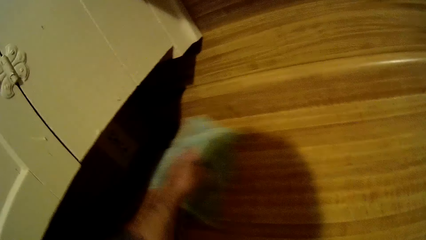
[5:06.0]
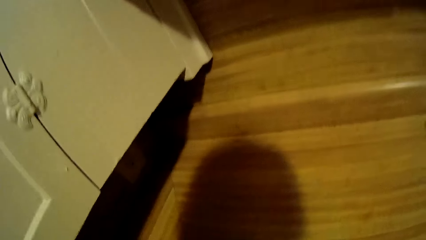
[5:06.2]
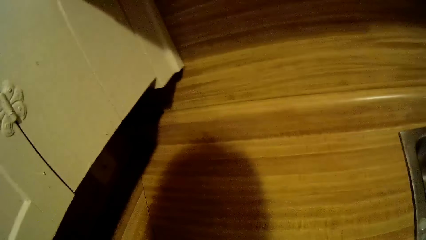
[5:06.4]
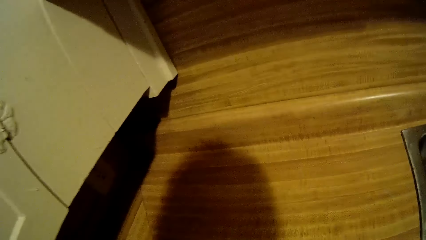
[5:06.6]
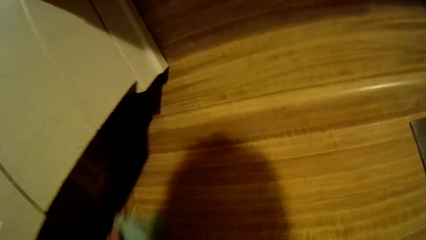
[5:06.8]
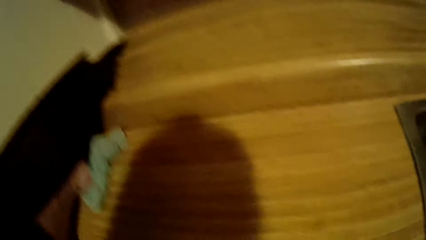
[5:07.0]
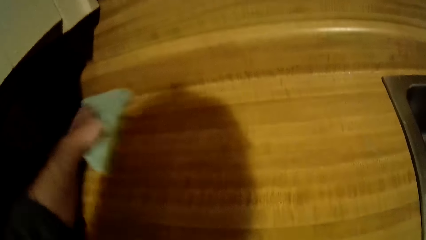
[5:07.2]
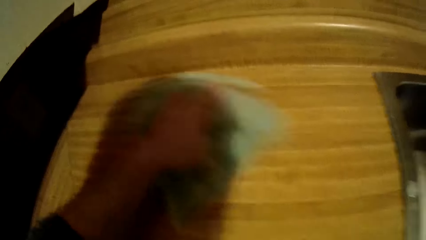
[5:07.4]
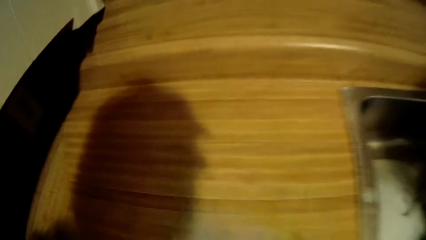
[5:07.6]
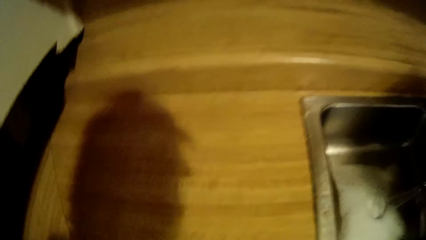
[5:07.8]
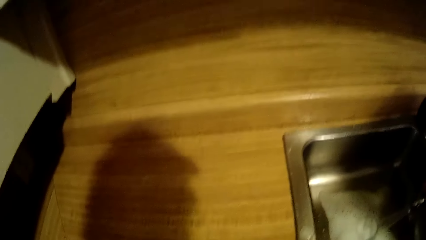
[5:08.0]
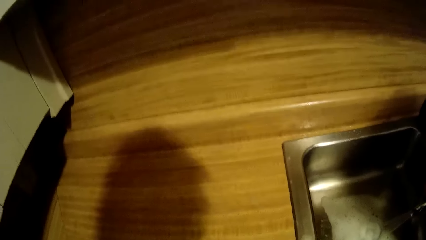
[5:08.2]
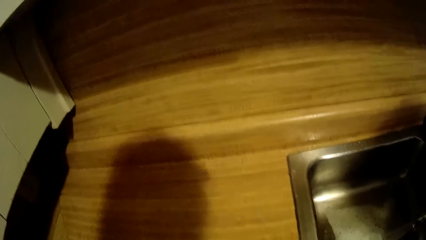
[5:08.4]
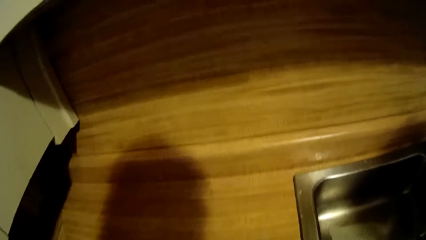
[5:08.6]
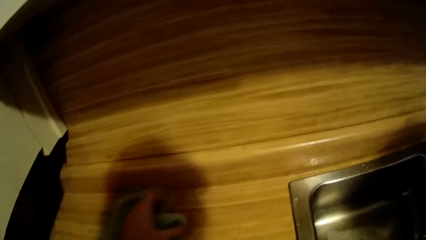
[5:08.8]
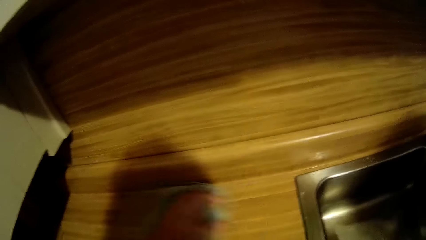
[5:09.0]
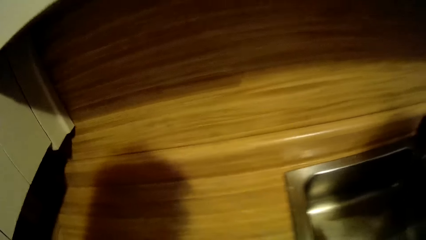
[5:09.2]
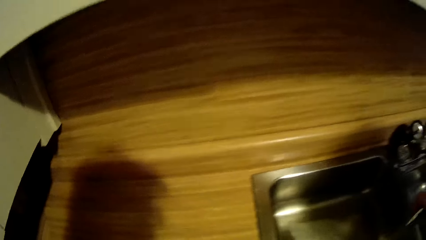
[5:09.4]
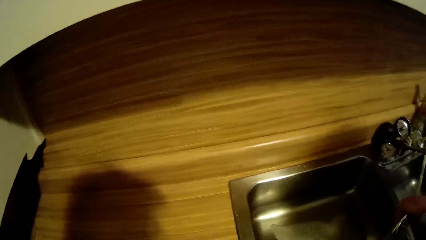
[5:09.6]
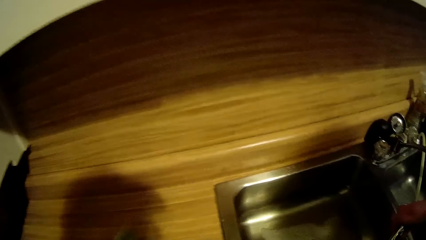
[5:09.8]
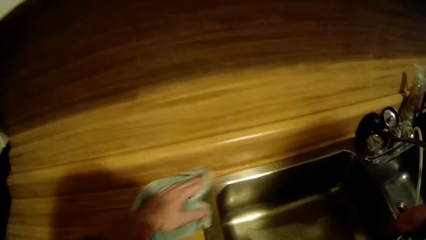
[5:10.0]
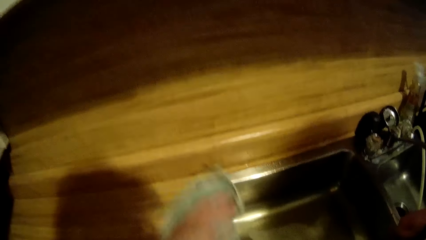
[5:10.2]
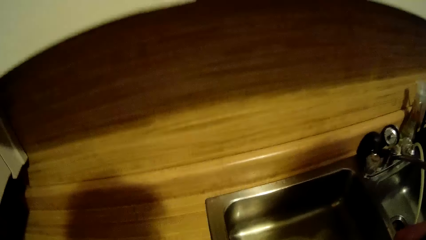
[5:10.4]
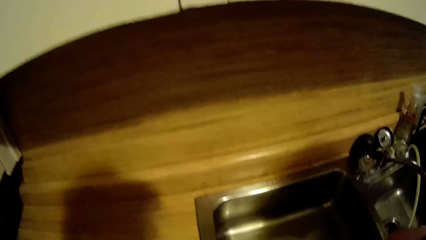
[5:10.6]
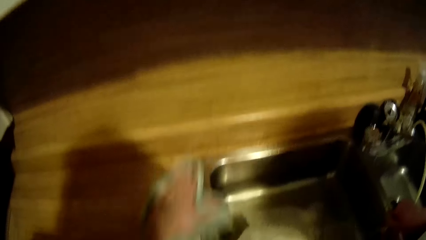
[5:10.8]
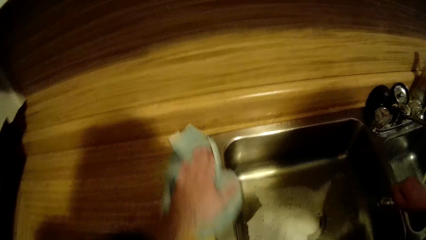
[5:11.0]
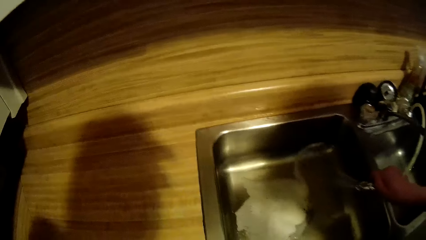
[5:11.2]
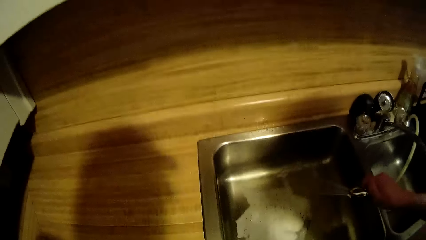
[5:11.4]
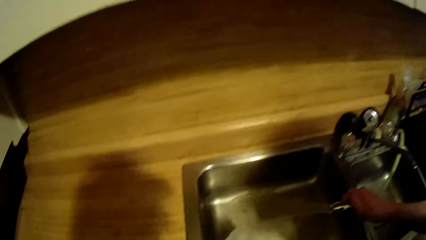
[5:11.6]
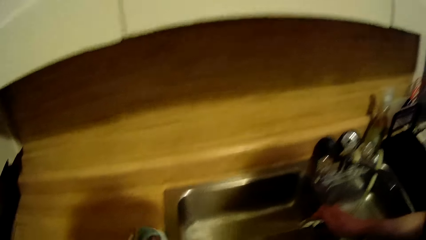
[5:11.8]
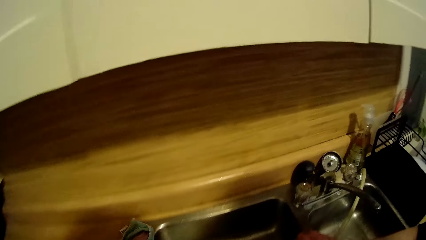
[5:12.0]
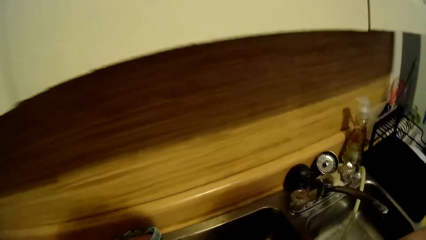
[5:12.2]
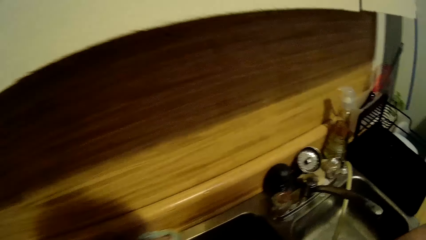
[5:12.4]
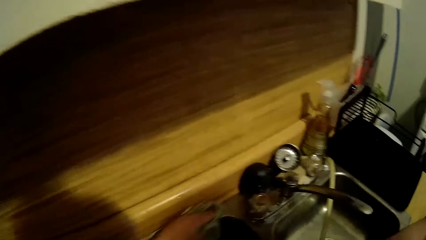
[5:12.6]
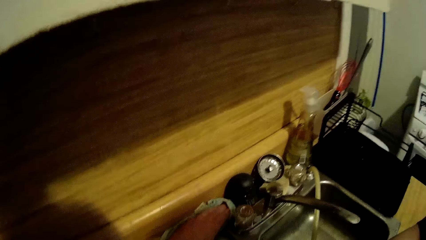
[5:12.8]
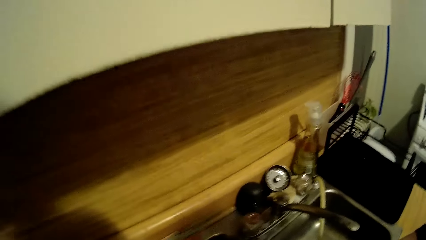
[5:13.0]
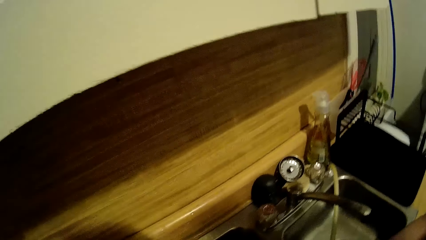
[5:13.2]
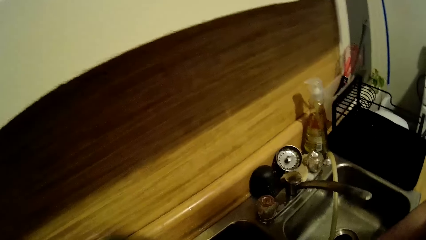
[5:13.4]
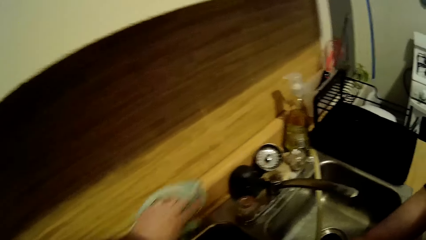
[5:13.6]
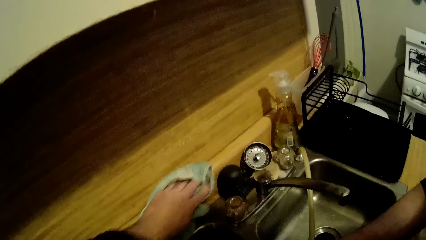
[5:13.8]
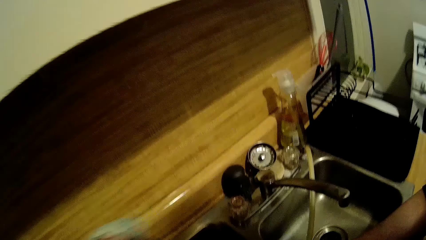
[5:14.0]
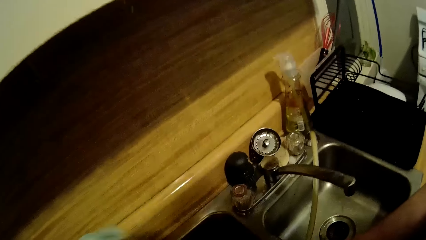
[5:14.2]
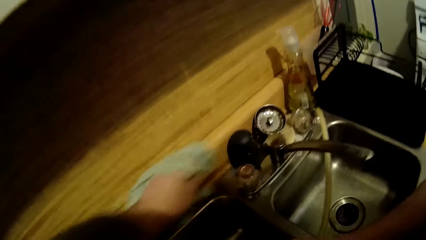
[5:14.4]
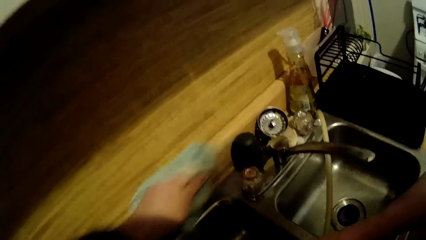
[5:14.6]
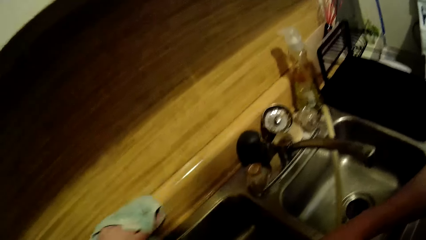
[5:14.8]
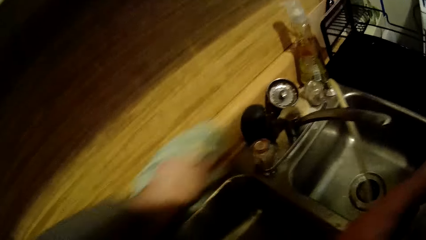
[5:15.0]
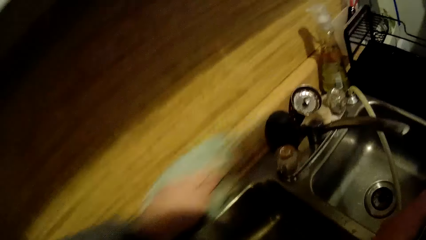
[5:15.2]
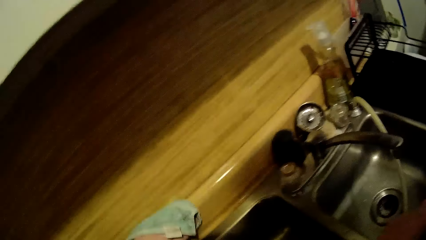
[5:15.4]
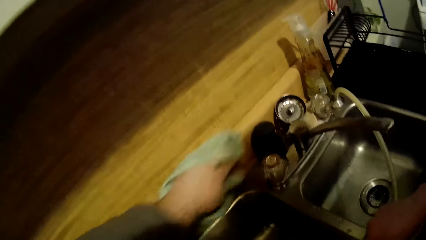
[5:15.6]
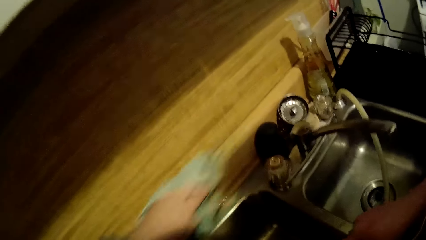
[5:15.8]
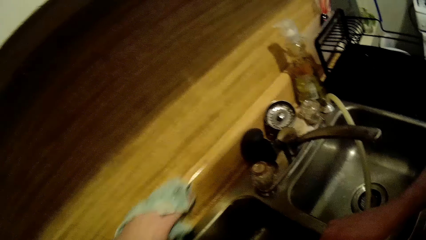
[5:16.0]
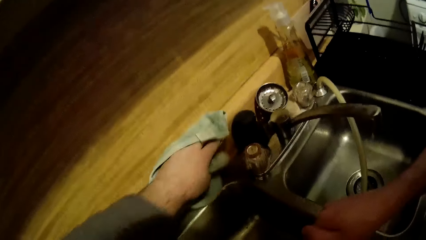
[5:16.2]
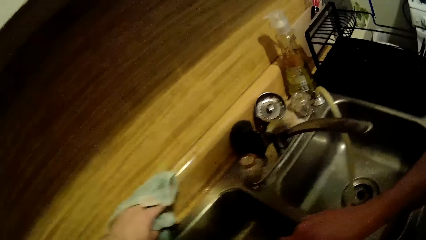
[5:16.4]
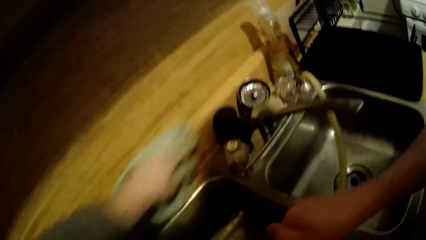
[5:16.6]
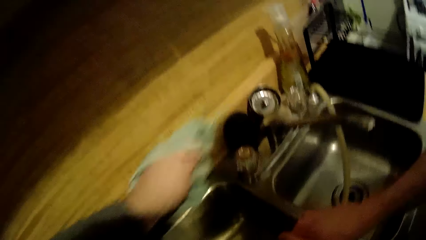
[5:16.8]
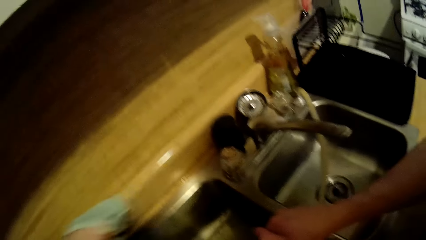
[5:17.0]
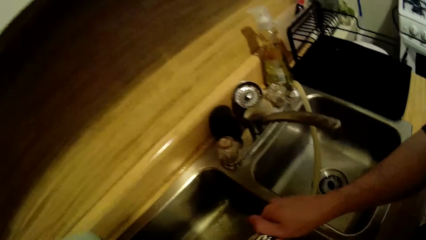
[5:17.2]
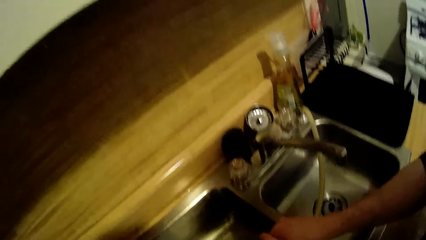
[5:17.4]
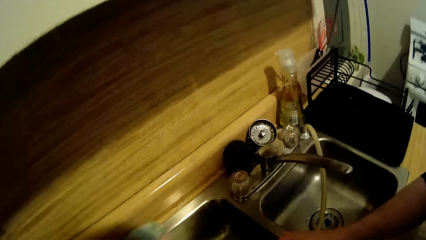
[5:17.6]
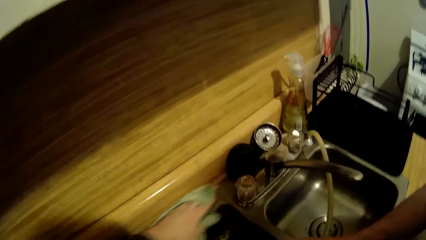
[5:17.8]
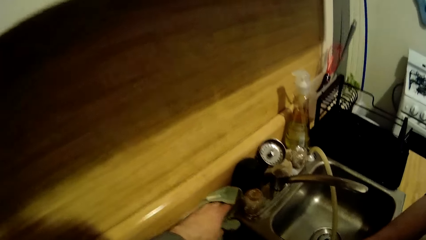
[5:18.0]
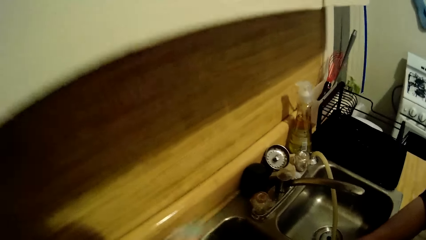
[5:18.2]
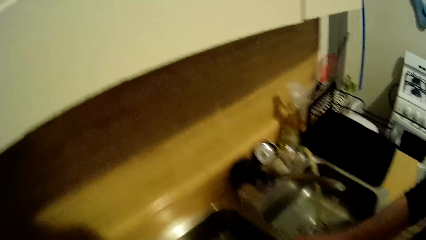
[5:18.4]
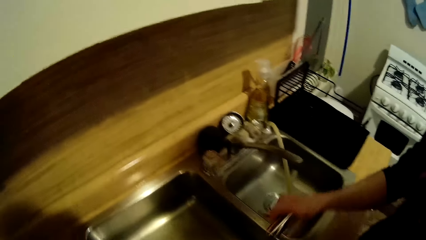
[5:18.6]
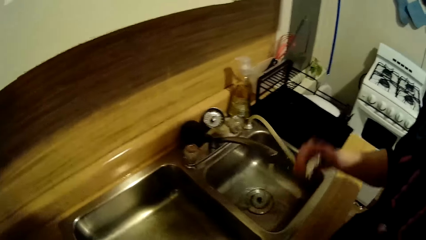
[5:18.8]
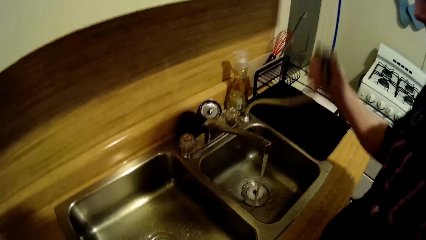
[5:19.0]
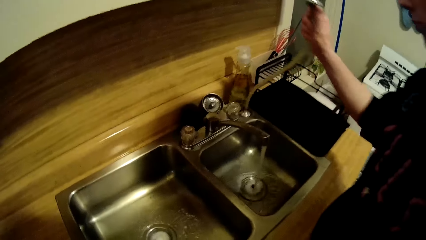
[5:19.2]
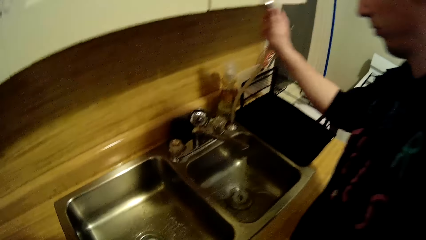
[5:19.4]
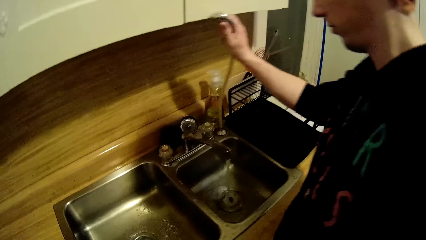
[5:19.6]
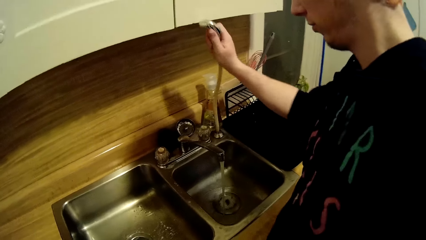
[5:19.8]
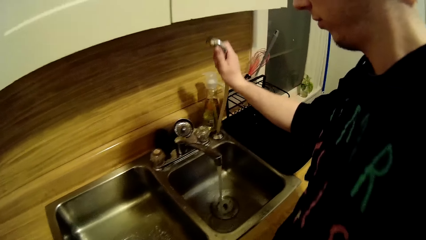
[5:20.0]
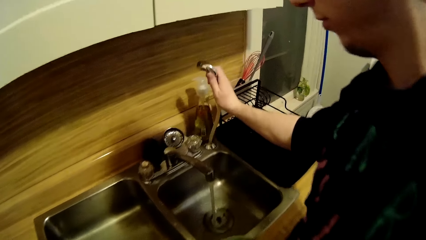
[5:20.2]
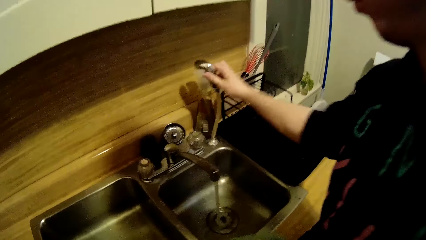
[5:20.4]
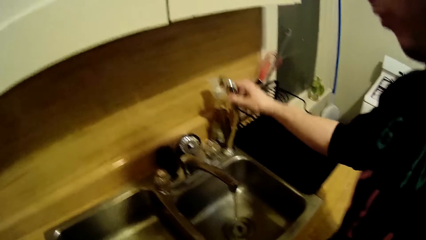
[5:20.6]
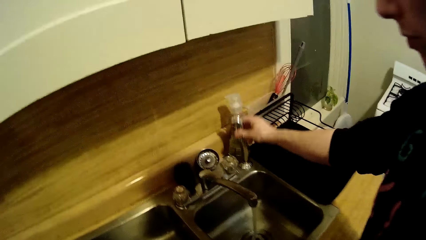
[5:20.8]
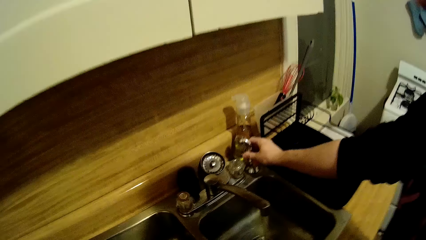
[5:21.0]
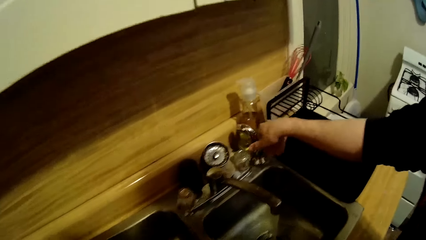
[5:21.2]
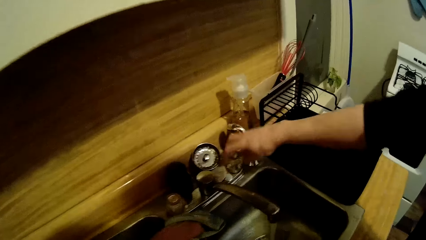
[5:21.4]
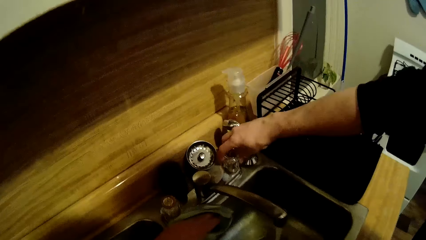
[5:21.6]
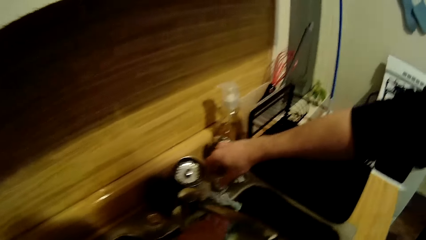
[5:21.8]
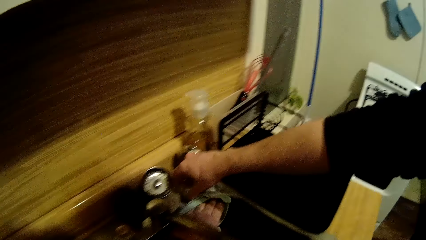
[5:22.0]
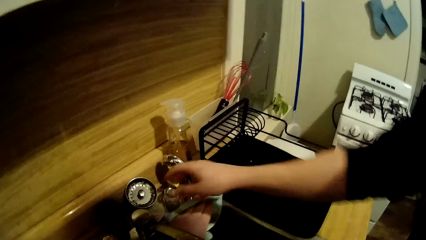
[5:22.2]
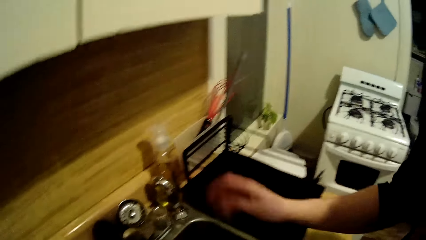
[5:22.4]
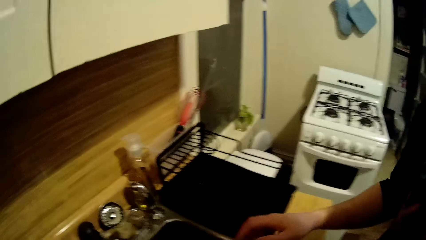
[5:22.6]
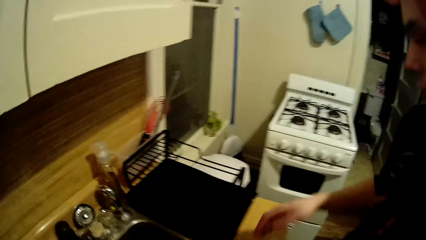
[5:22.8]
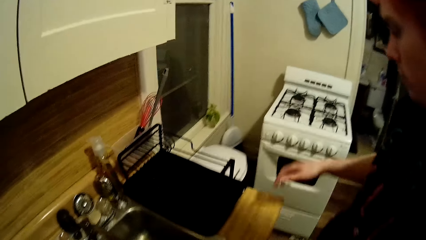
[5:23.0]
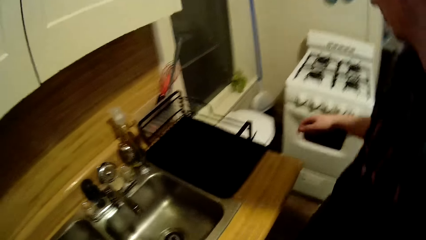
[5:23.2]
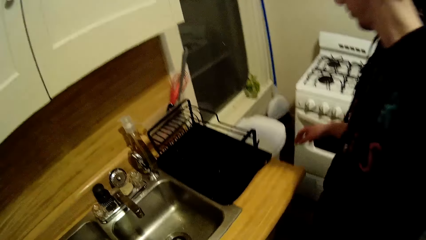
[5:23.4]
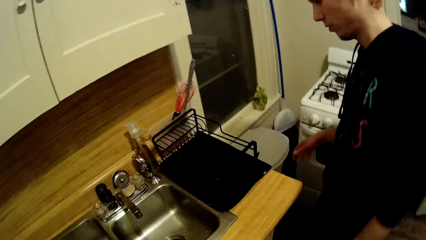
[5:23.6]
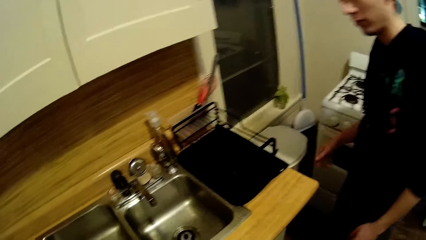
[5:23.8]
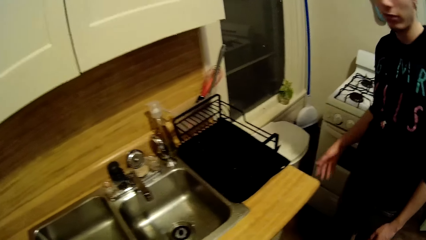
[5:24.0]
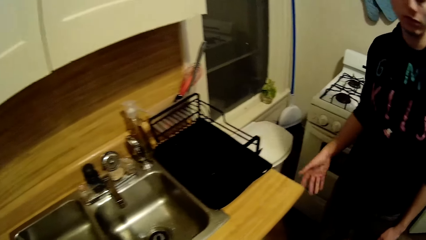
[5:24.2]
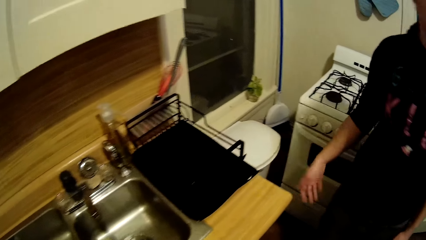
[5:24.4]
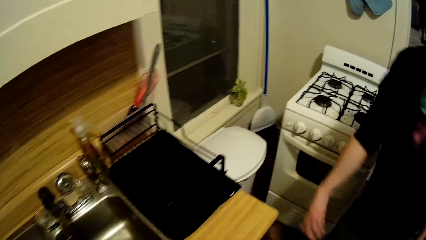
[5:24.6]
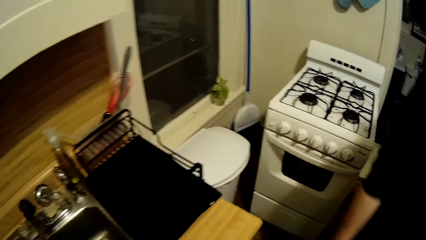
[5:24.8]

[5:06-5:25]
The camera wearer wipes on the kitchen sink with a piece of cloth. The man places the pipe back in place and closes the tap.
